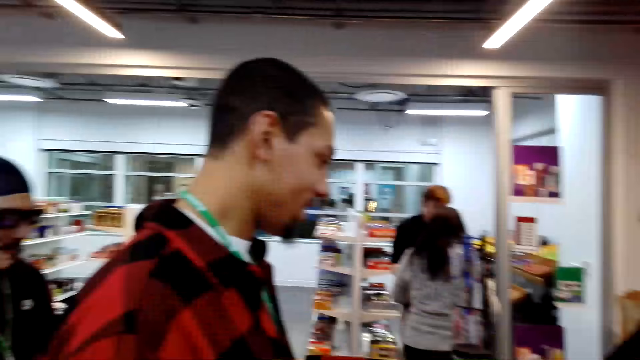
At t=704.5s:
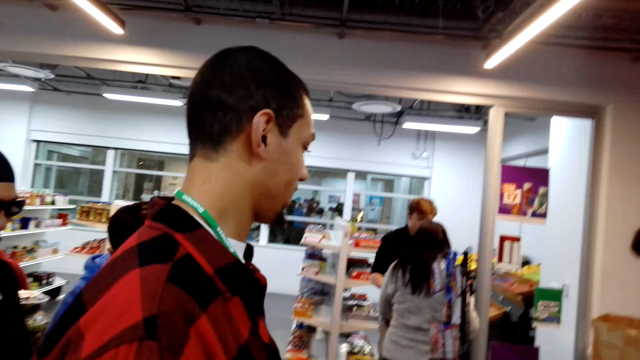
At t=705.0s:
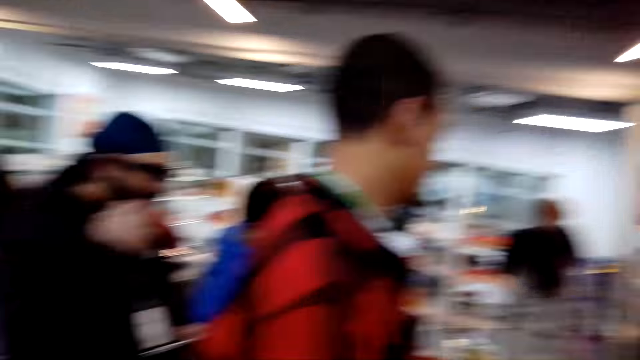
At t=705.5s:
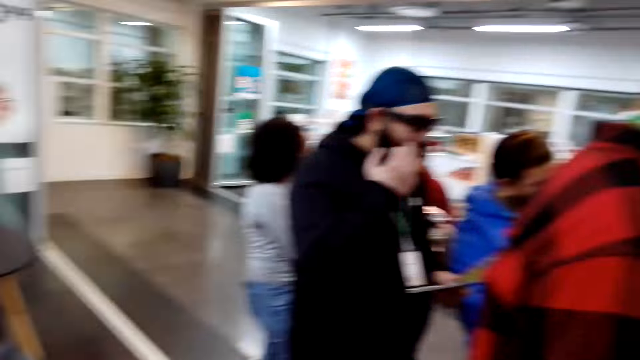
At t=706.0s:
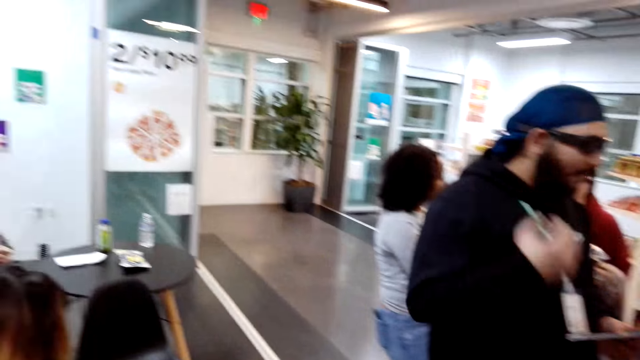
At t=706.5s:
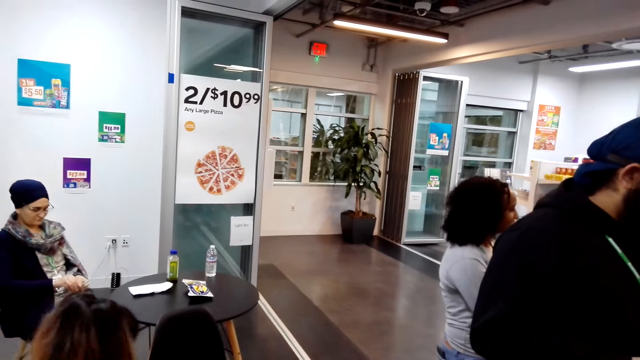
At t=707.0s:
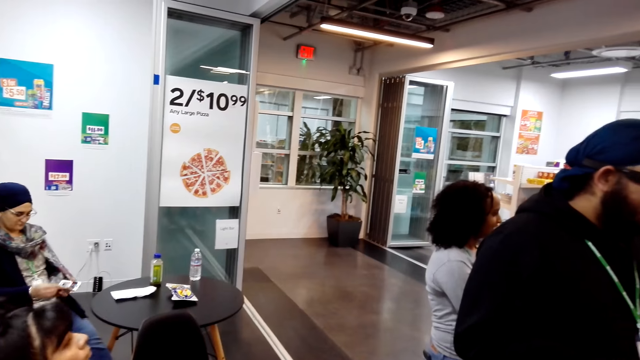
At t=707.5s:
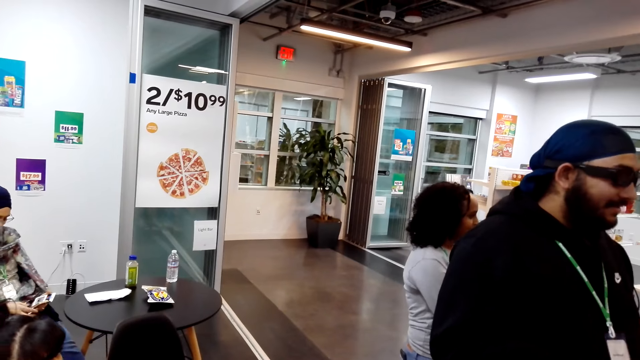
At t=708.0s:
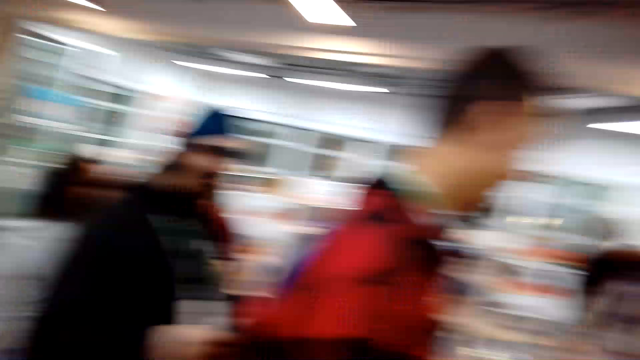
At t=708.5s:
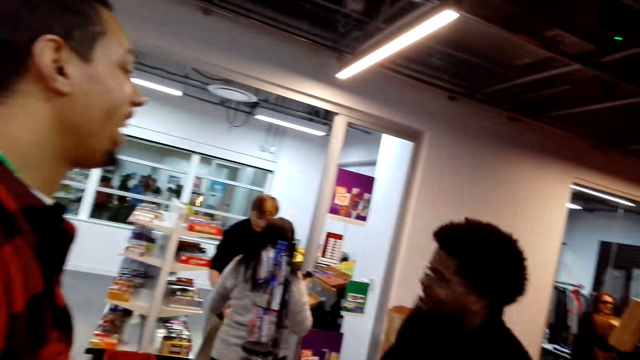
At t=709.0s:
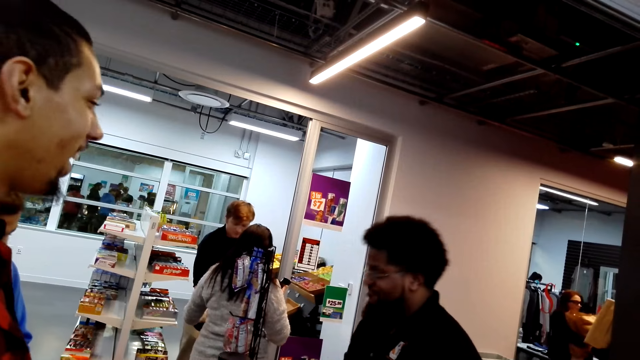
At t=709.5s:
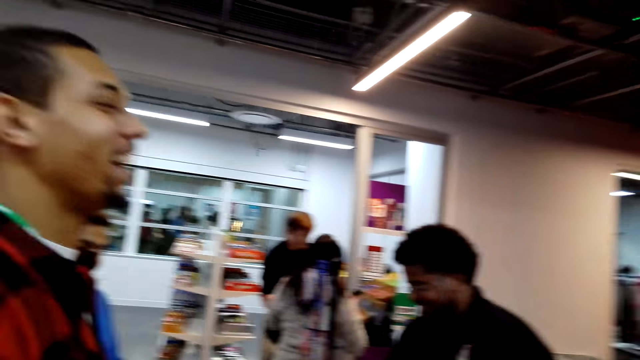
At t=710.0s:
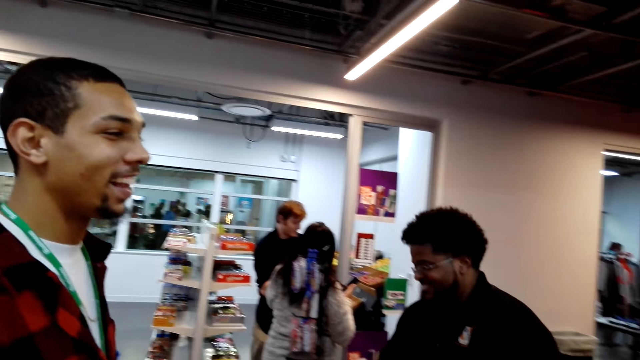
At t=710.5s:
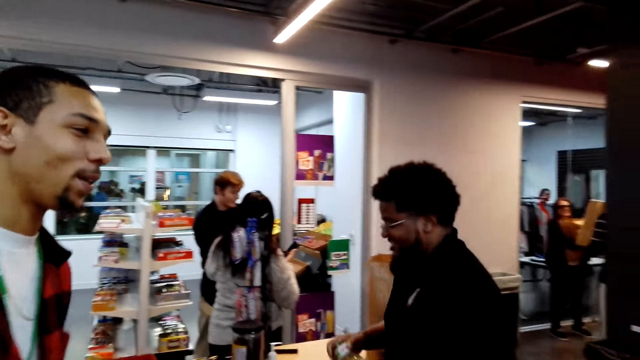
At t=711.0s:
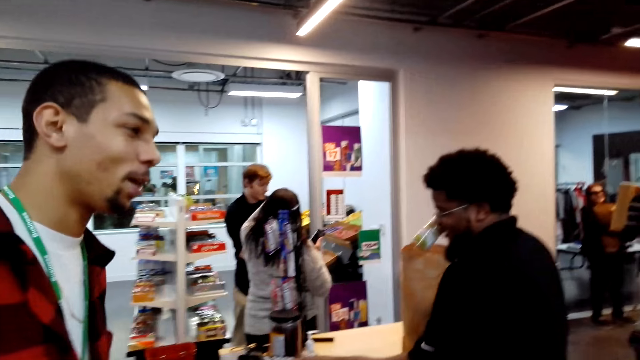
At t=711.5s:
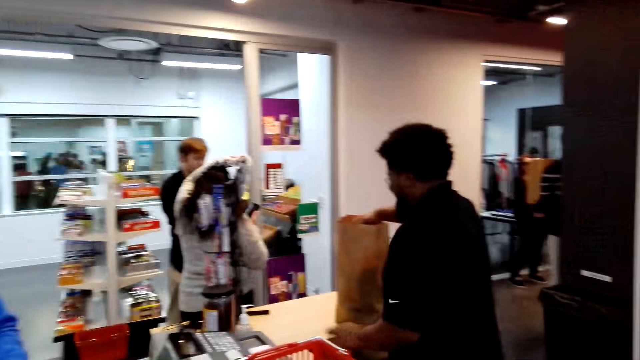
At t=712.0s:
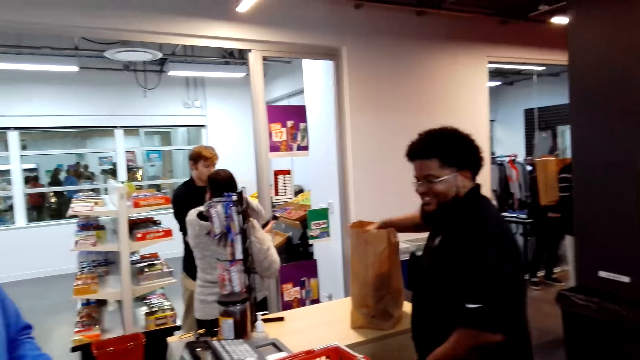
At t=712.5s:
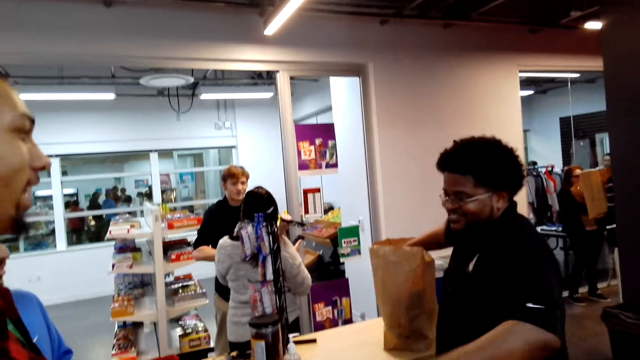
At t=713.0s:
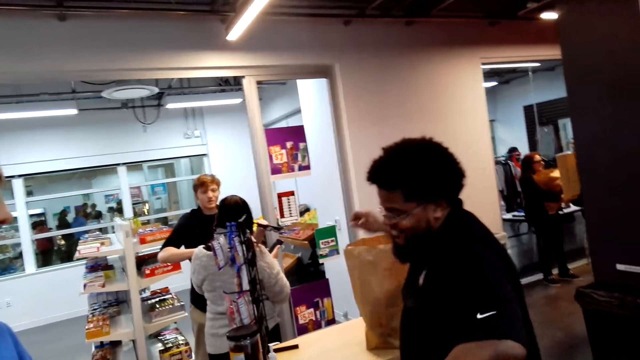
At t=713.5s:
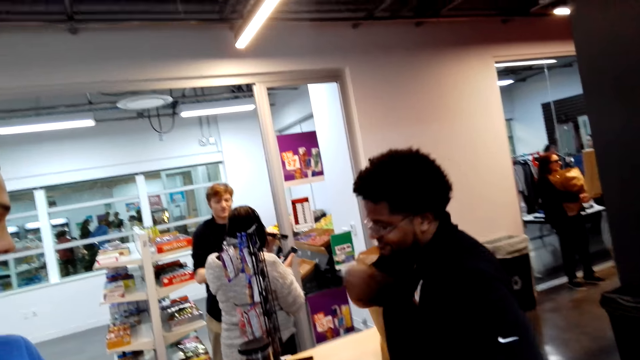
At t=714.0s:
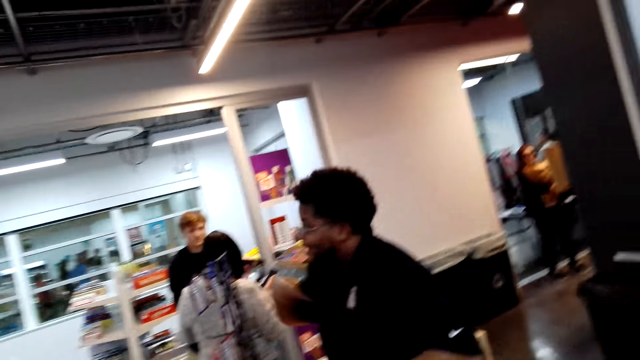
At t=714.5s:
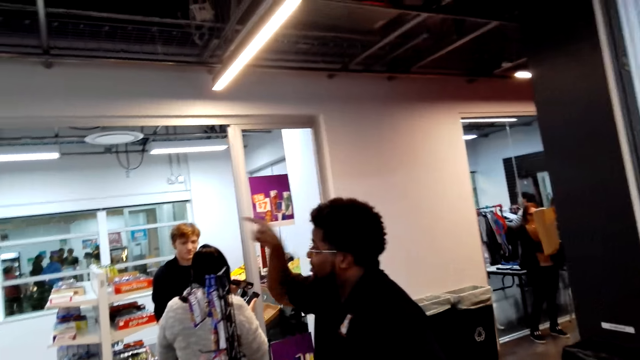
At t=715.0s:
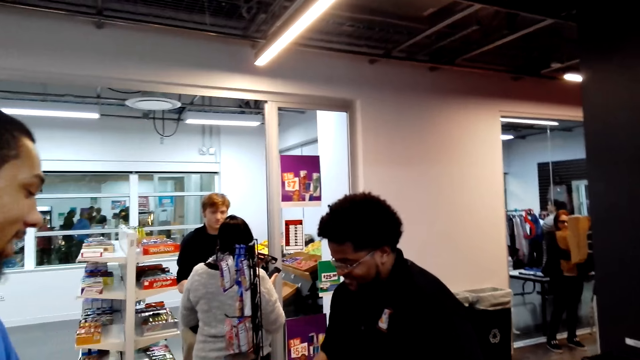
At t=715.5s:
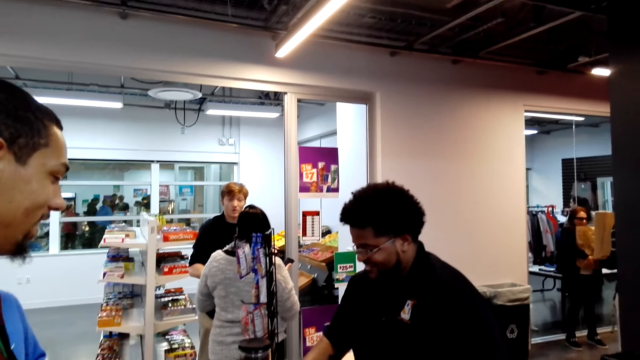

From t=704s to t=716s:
The camera wearer walks in the supermarket. A man puts items on the shopping bag.

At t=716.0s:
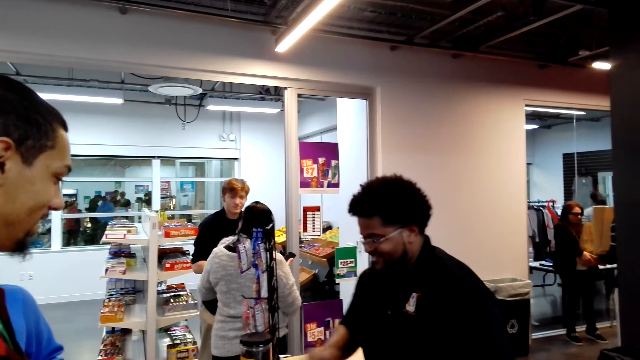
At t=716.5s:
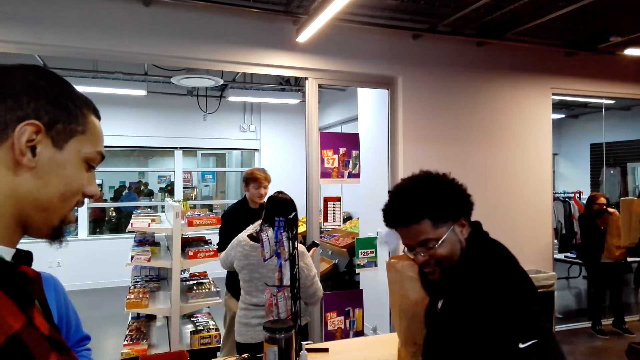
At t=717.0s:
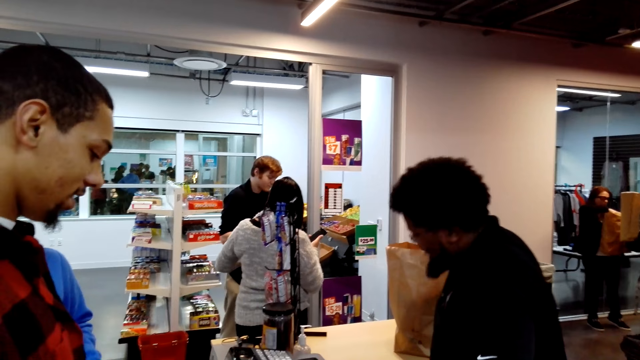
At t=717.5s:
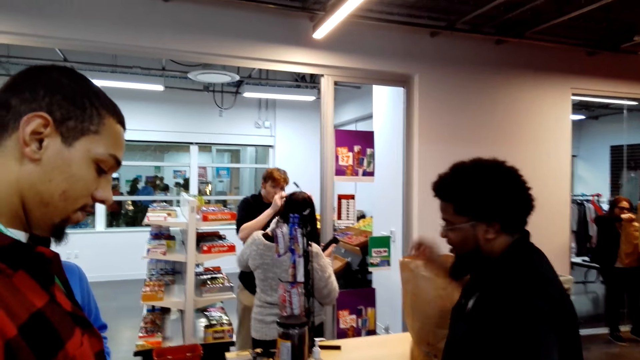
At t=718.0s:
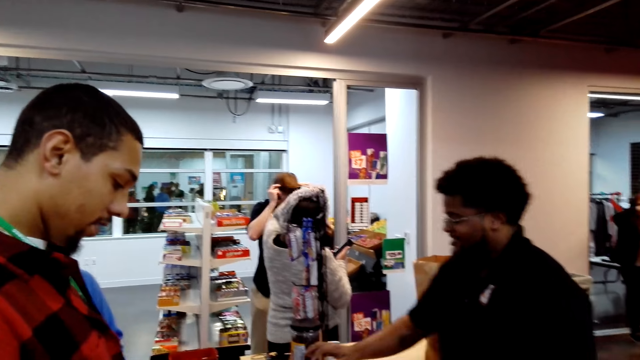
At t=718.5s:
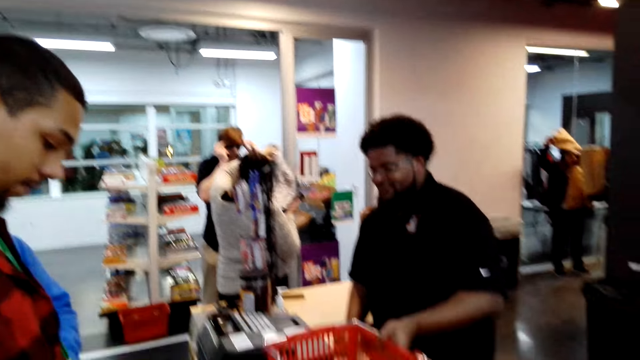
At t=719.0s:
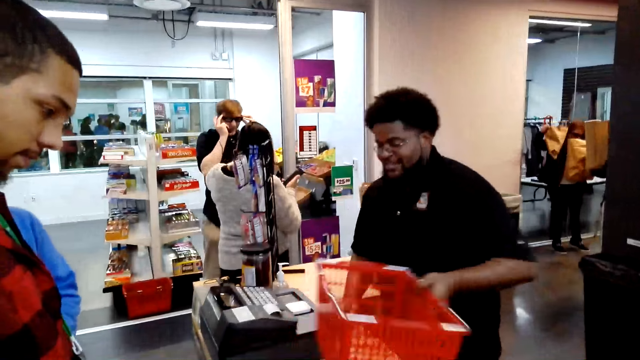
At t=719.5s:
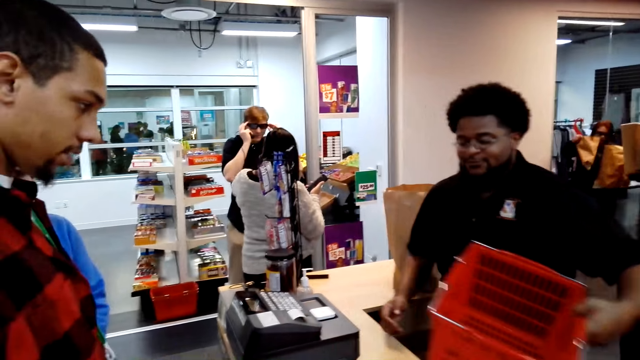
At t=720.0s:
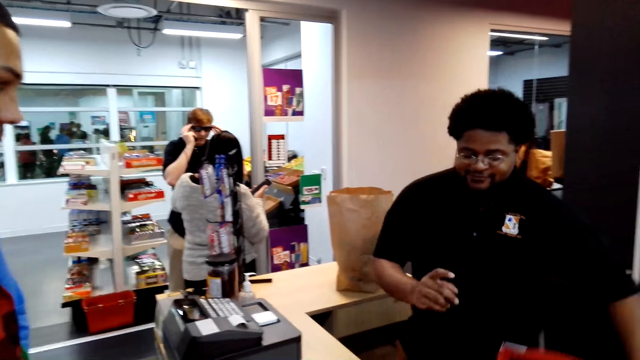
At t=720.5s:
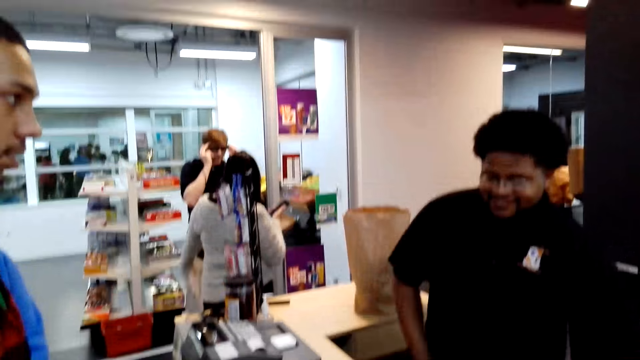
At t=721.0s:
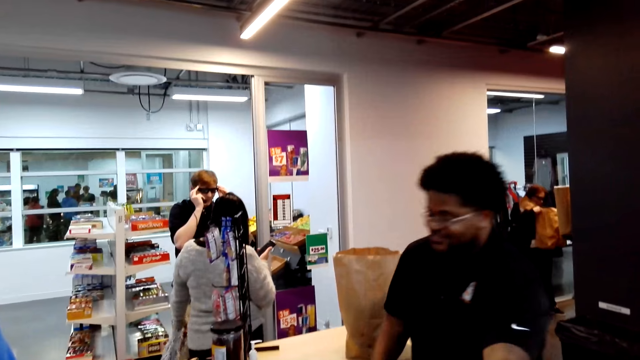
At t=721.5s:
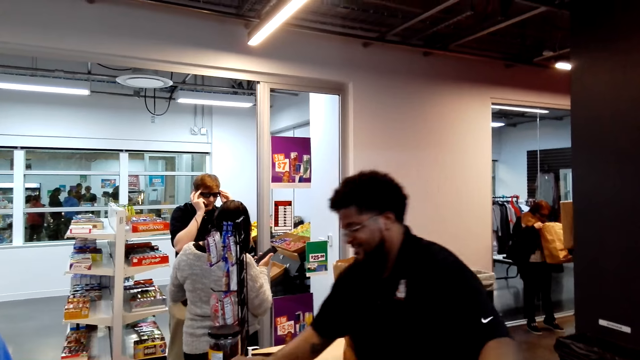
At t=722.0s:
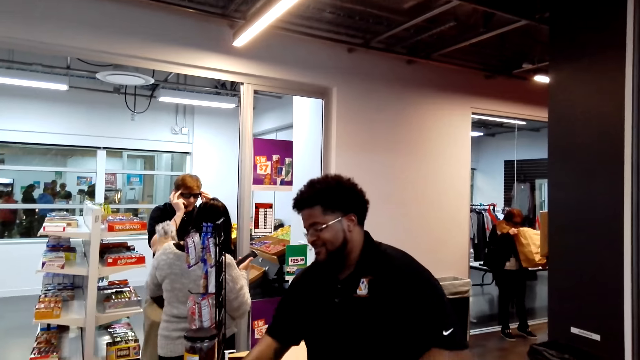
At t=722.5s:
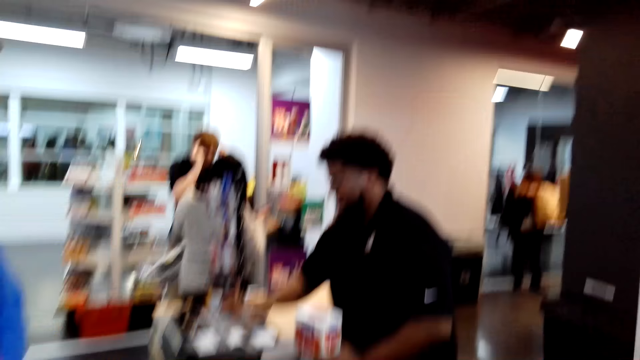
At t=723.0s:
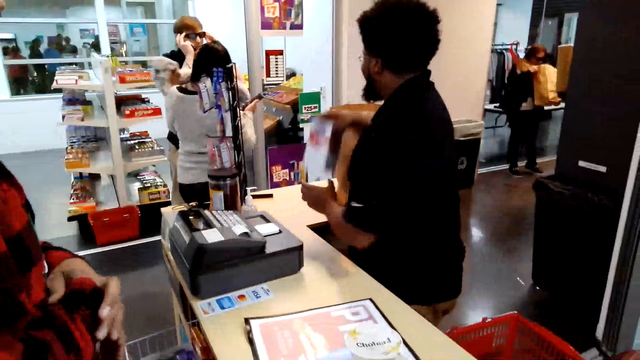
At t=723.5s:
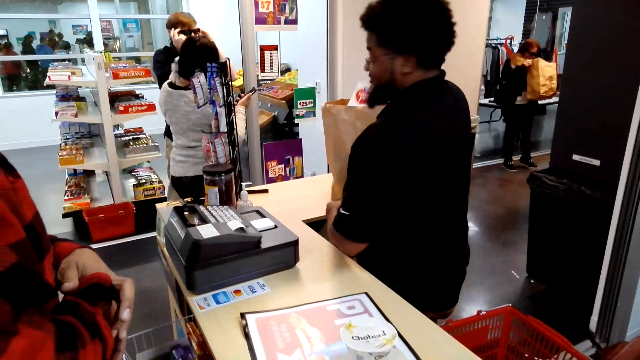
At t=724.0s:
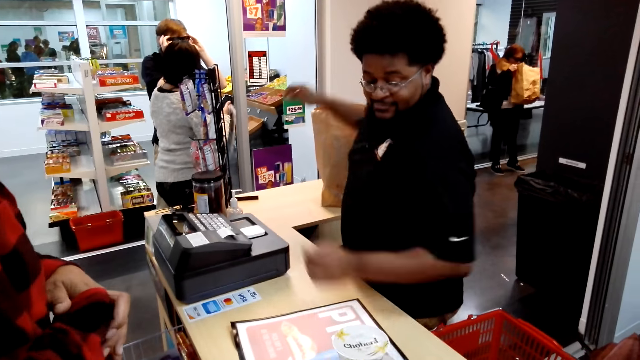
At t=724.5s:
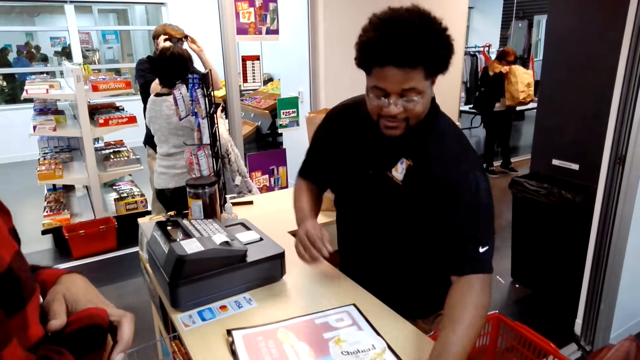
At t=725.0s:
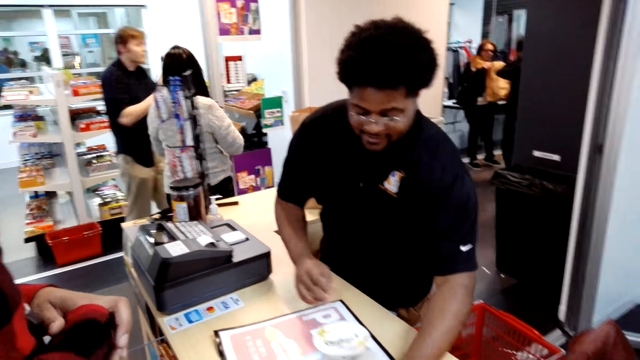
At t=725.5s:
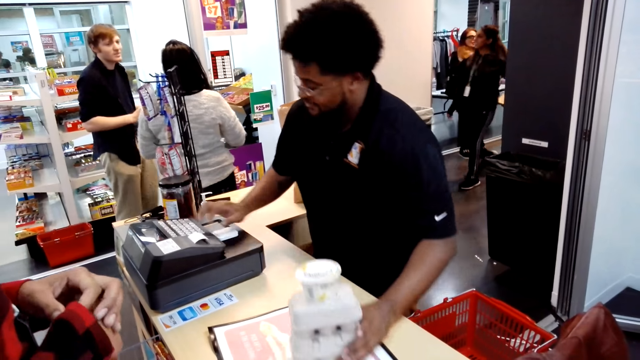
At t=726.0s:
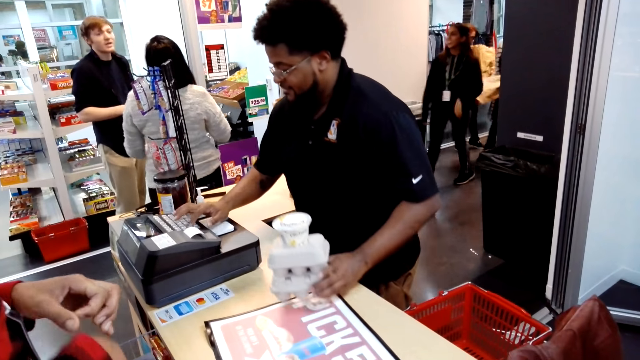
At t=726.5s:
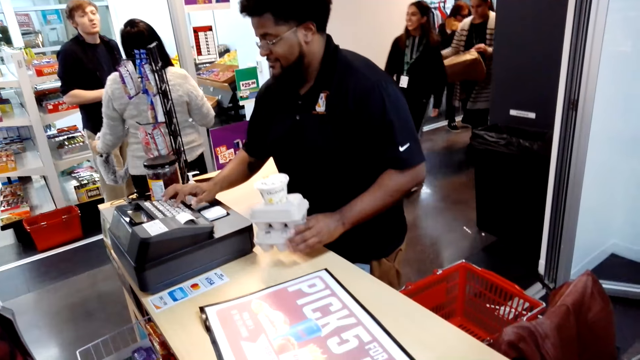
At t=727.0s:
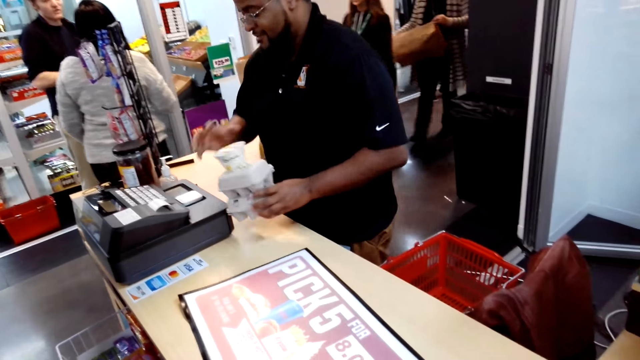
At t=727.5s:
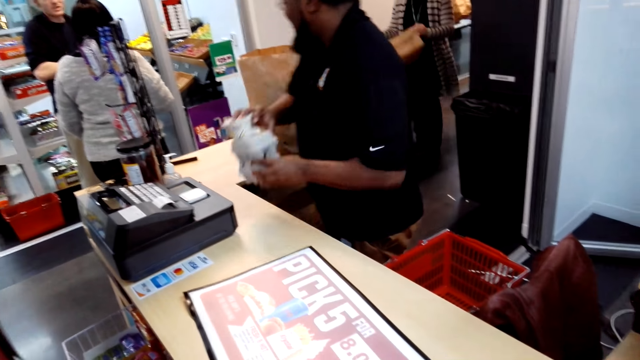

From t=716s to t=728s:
A man picks up the shopping basket. The man puts an item on the shopping bag. The man checks the item price.
